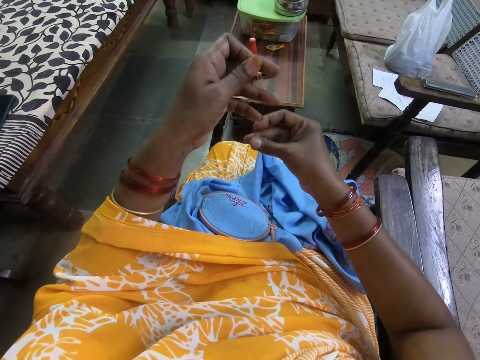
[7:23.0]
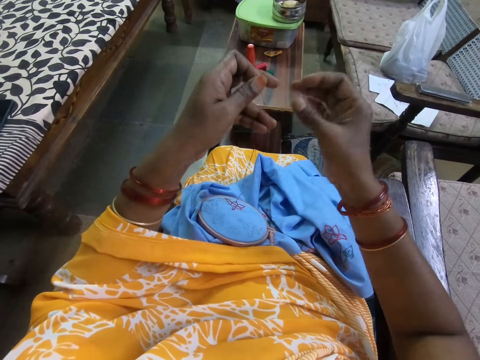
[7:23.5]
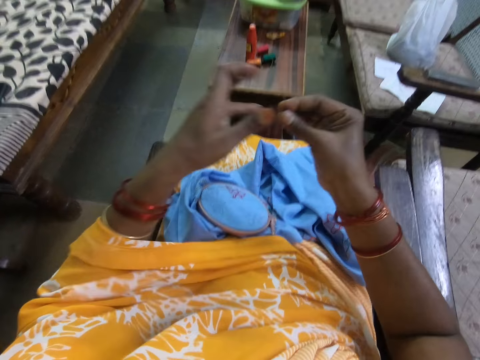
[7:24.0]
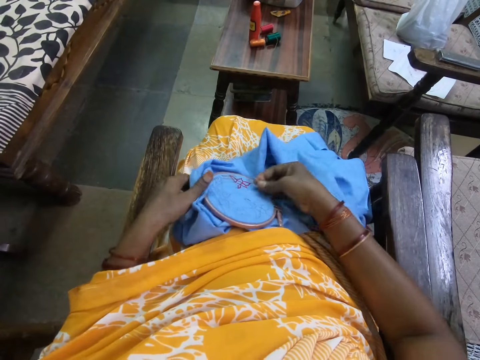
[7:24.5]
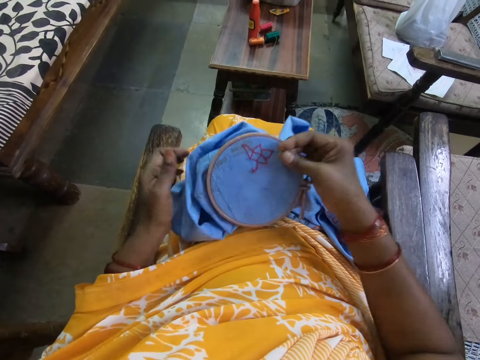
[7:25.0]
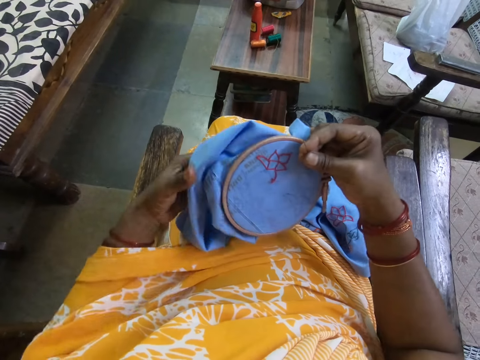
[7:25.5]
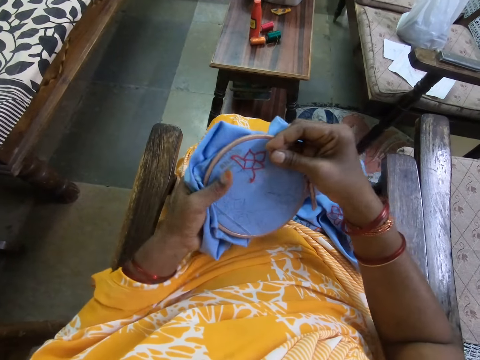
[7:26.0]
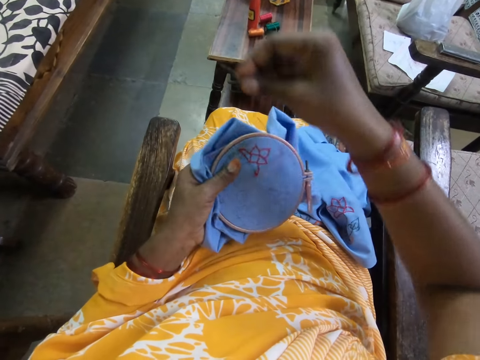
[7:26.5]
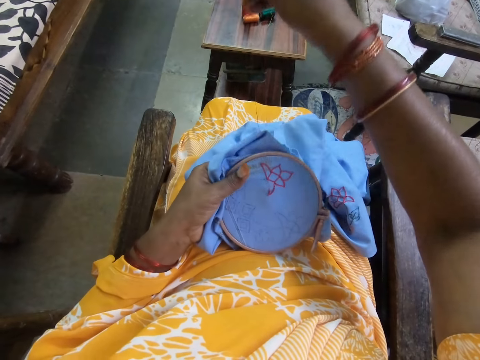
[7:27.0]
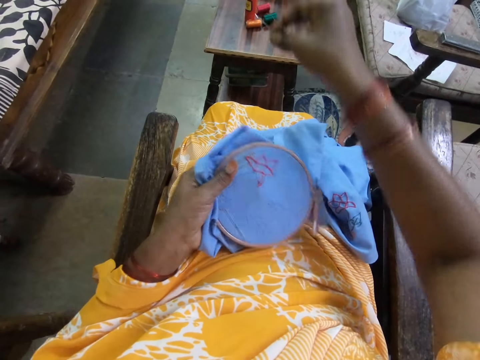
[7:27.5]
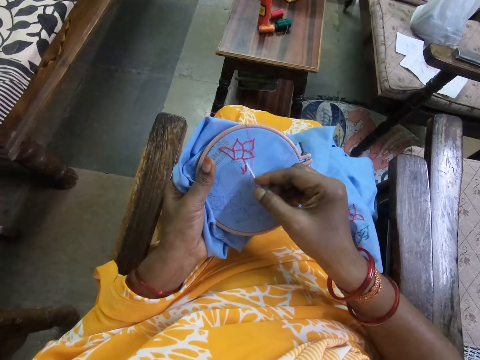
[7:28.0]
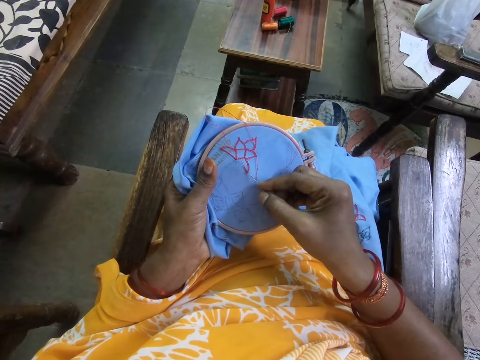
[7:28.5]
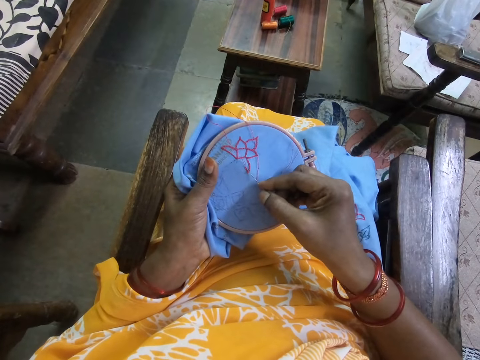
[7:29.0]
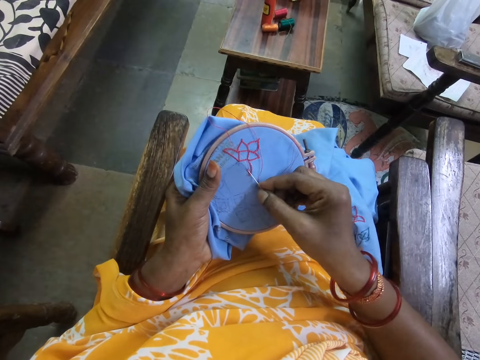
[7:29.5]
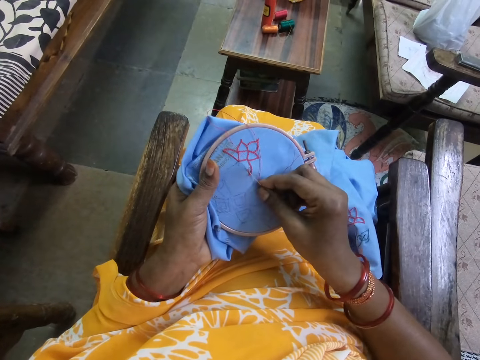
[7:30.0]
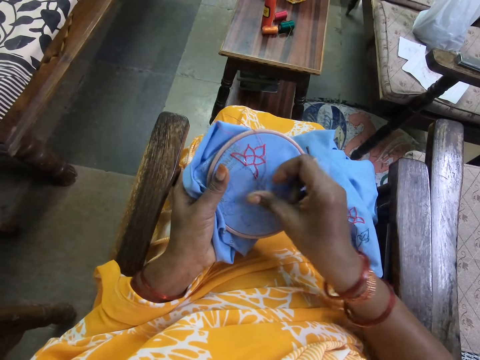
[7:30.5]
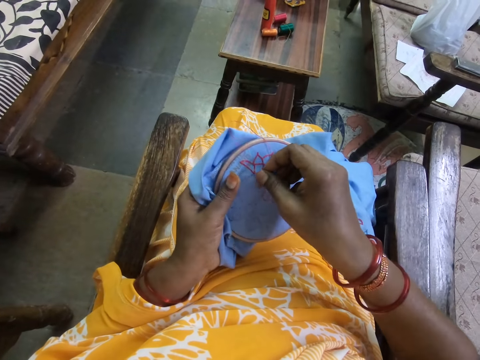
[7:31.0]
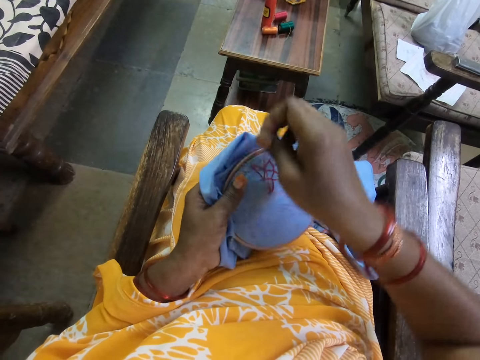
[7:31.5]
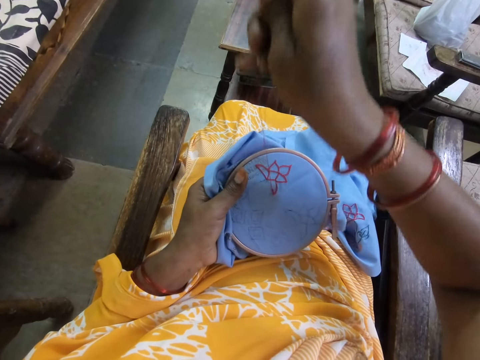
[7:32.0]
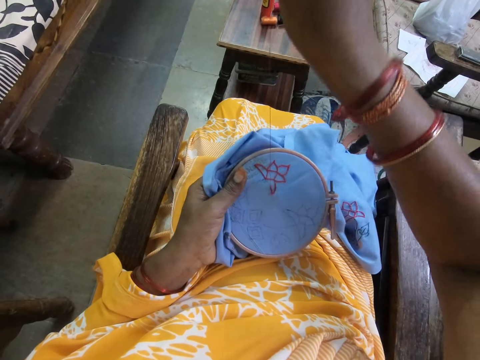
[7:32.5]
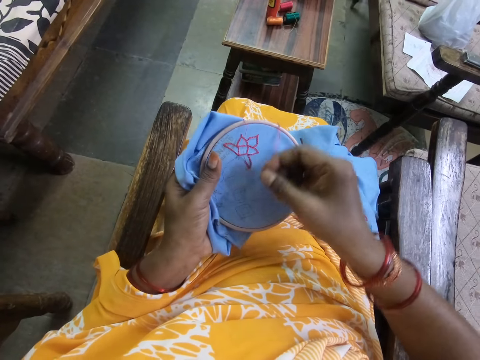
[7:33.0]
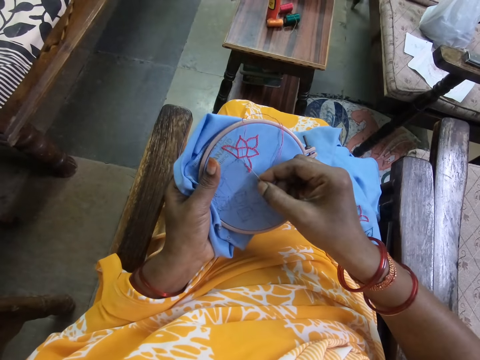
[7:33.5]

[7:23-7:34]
The camera wearer passes the needle and thread from her left hand to her right hand. She picks the canvas from her lap with both hands. She passes the canvas from her right hand to her left hand. She embroiders the canvas in her left hand with the needle and thread in her right hand.

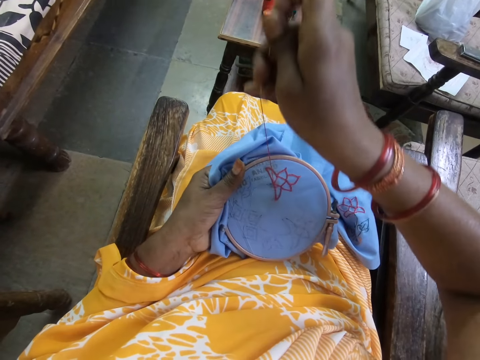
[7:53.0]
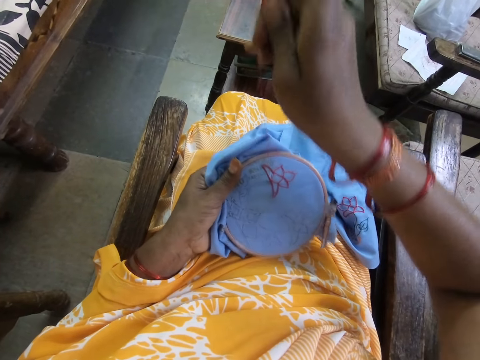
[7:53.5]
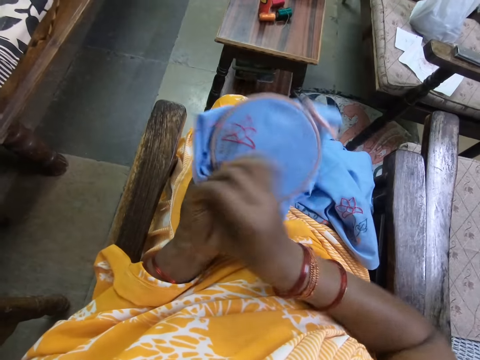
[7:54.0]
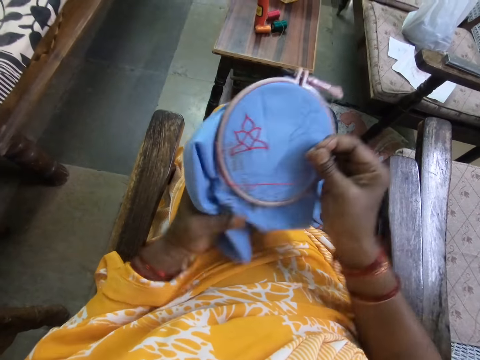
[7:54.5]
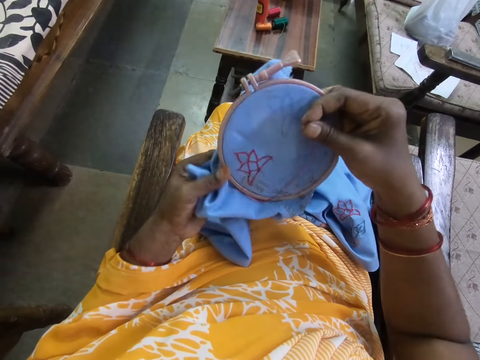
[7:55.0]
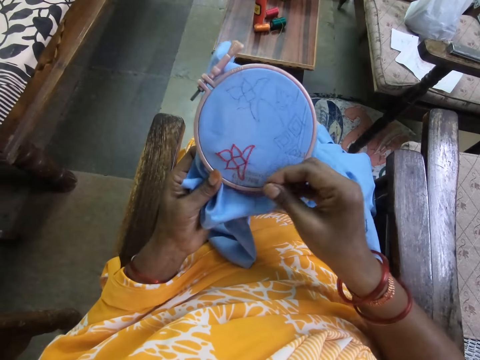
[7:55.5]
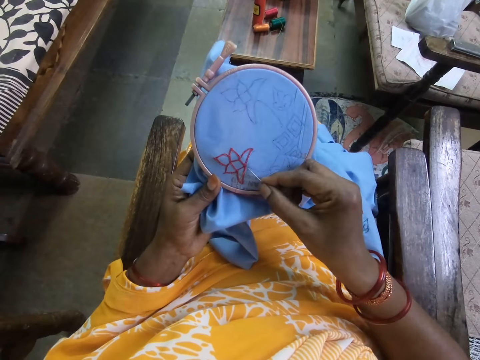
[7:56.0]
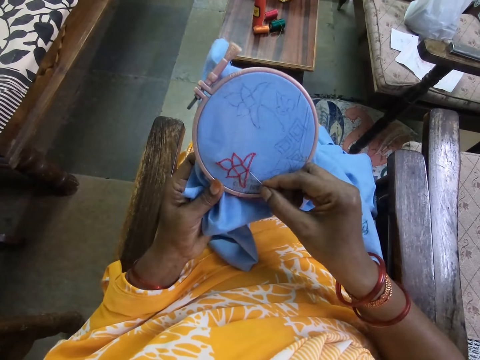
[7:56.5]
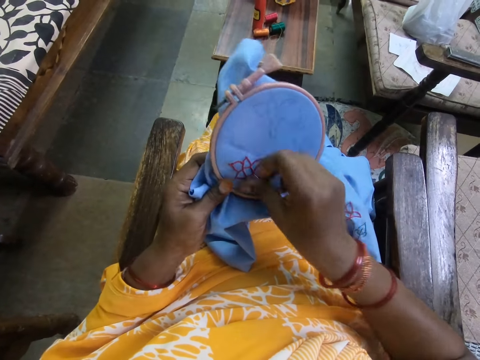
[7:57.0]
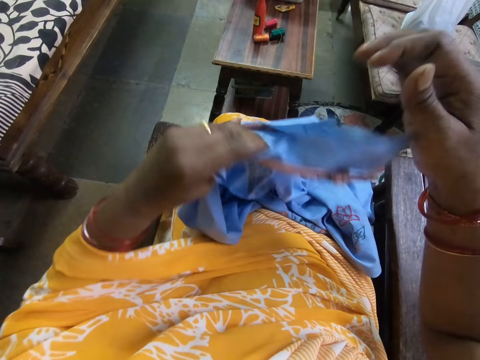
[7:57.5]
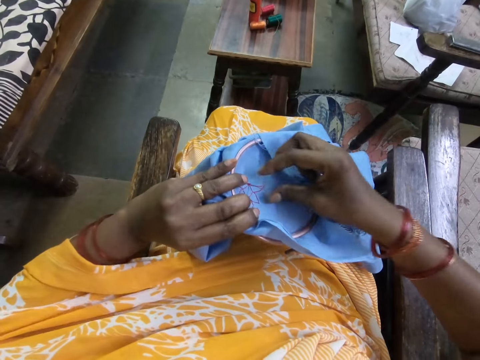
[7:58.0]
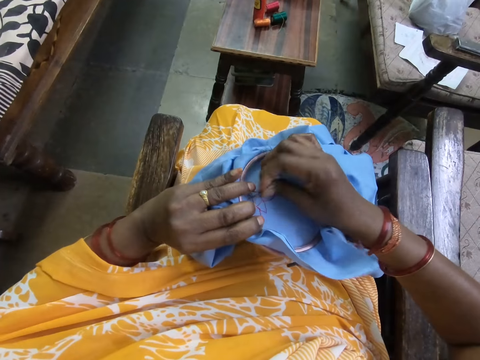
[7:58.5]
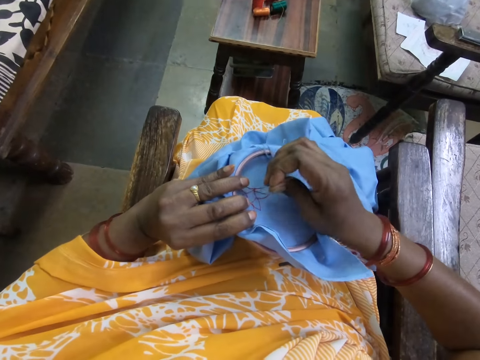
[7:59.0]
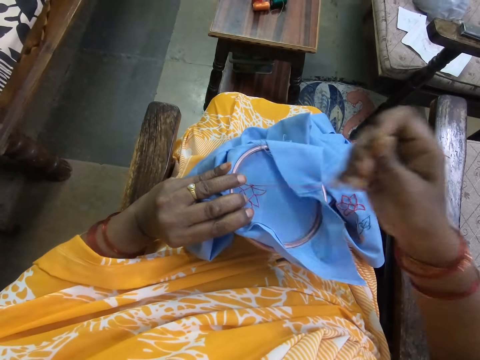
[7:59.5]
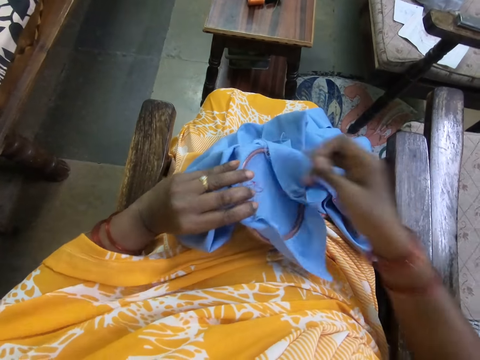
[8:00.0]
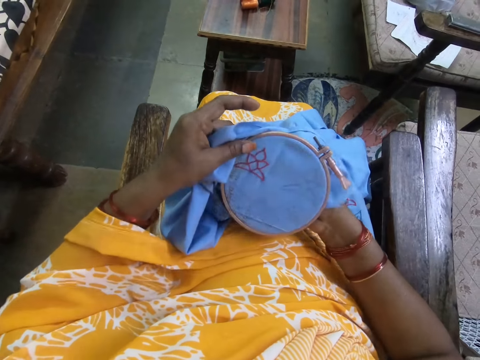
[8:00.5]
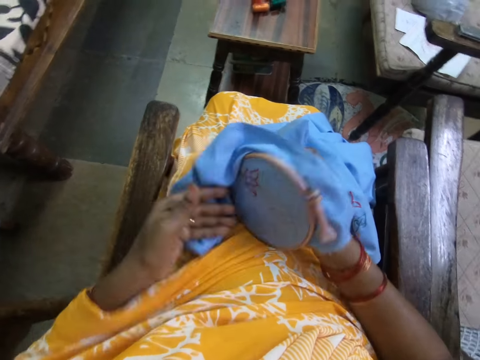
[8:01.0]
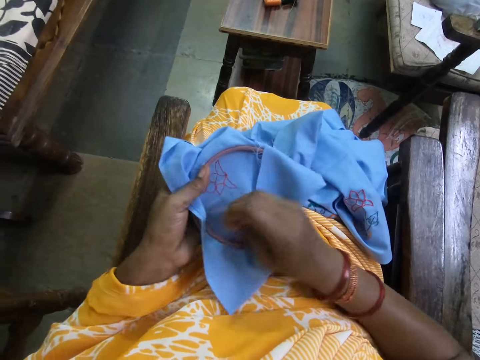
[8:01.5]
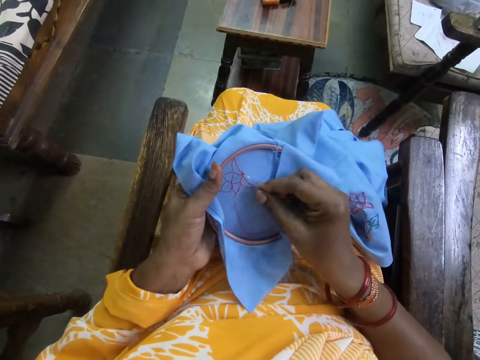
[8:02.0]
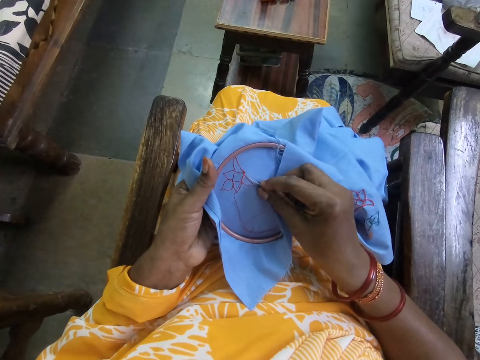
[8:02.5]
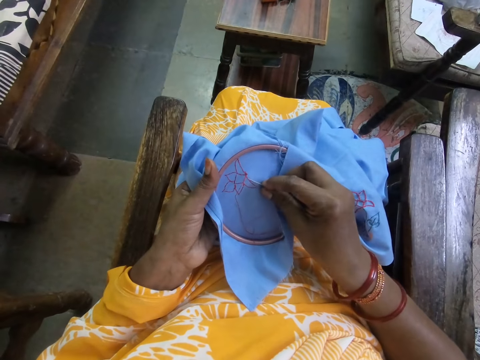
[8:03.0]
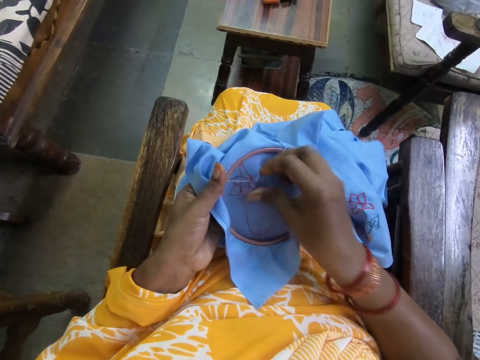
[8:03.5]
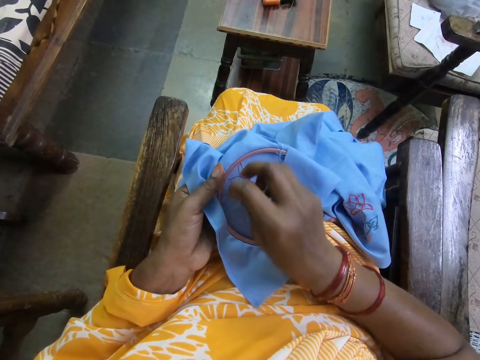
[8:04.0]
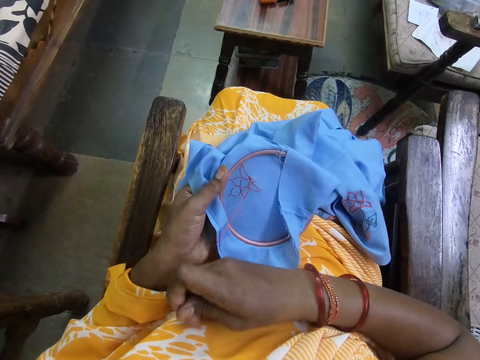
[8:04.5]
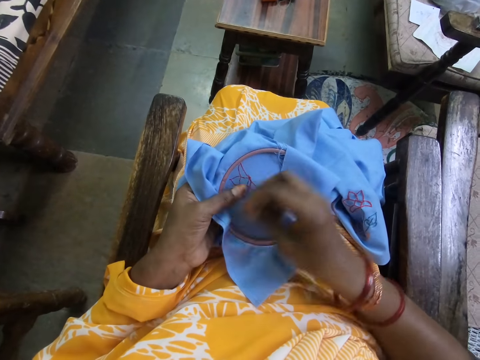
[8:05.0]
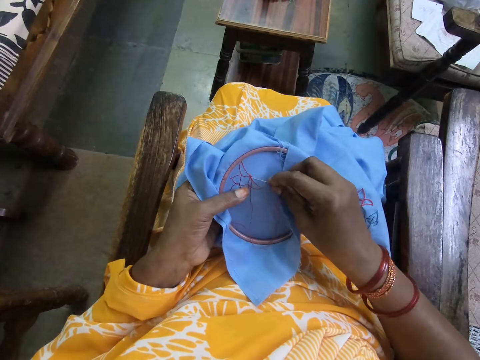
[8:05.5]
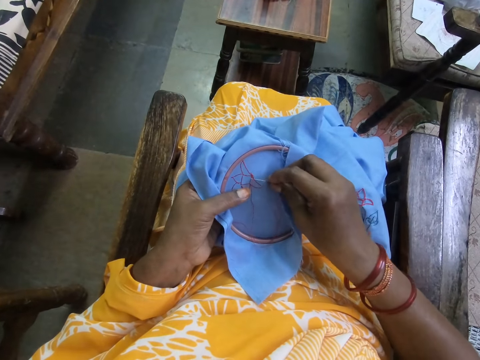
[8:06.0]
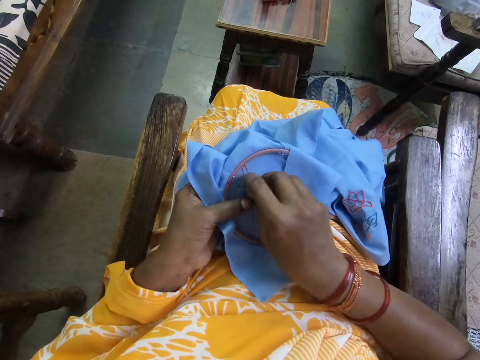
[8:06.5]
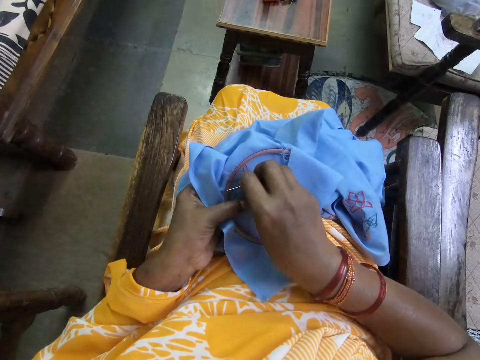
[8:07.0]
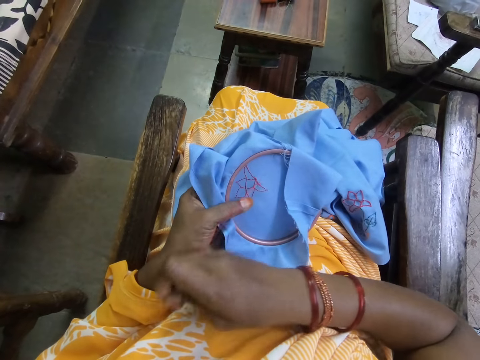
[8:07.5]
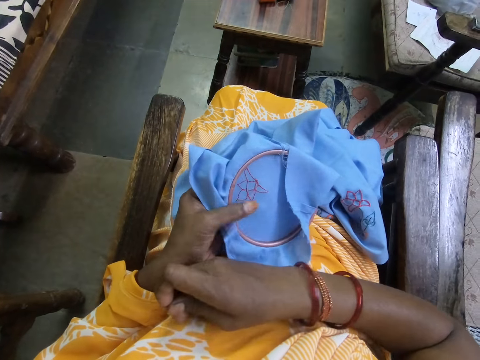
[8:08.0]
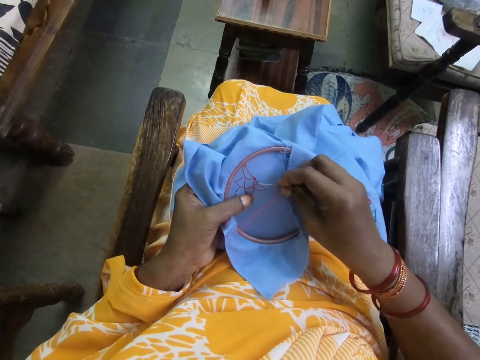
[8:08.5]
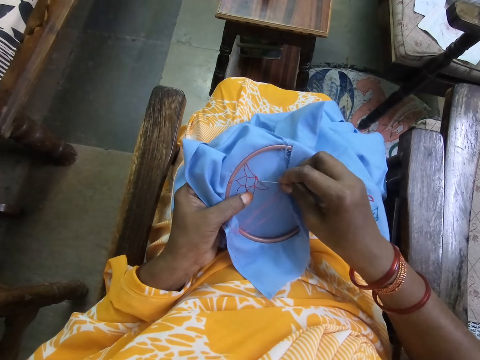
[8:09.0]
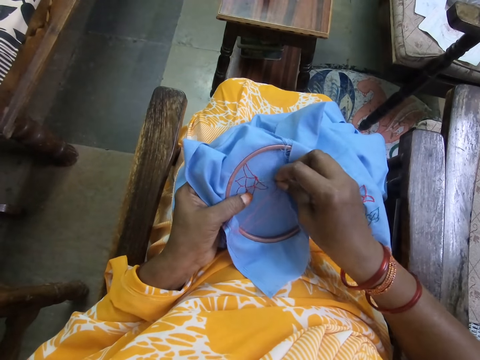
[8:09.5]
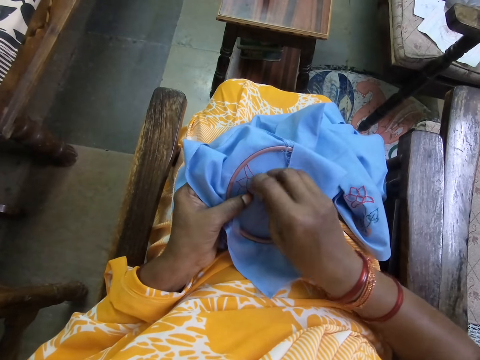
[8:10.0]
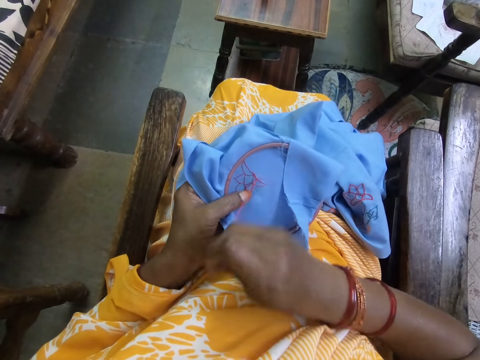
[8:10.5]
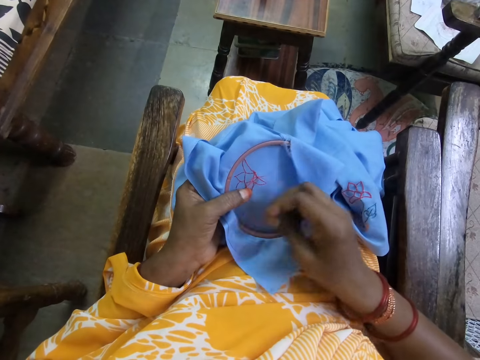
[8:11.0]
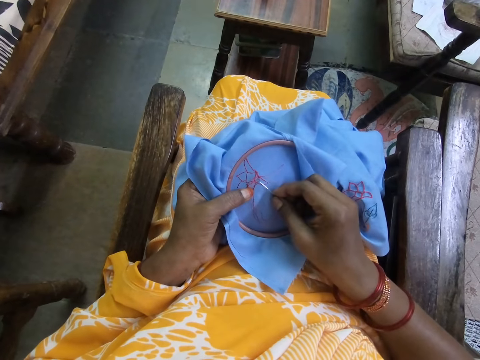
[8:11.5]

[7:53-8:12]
The camera wearer rotates the fabric on her hand. She adjusts the canvas in her left hand with her right hand. She embroiders the canvas in her left hand with the needle and thread in her right hand. She overturns the fabric. She turns the back of the canvas in her left hand with her right hand. She embroiders the canvas in her left hand with the needle and thread in her right hand.
